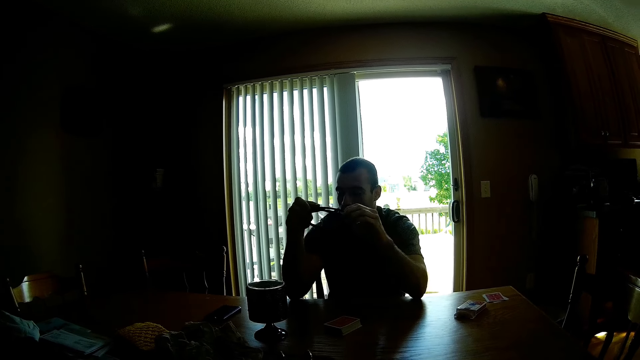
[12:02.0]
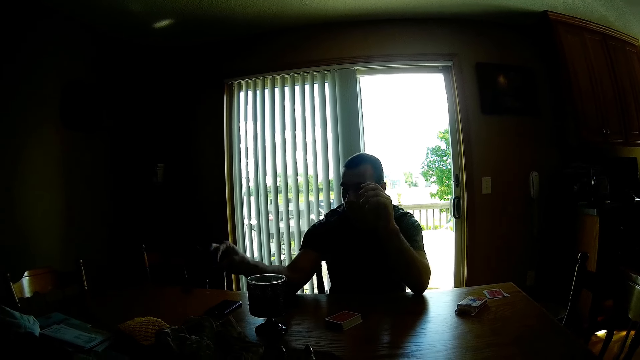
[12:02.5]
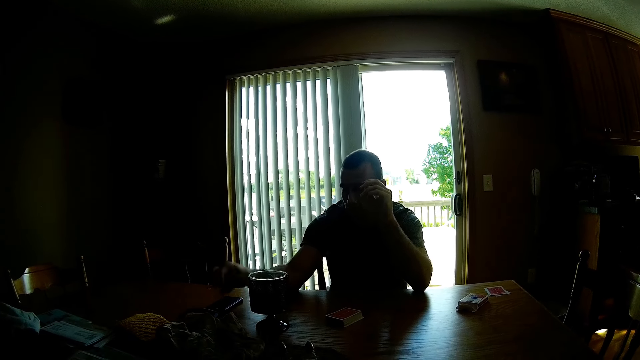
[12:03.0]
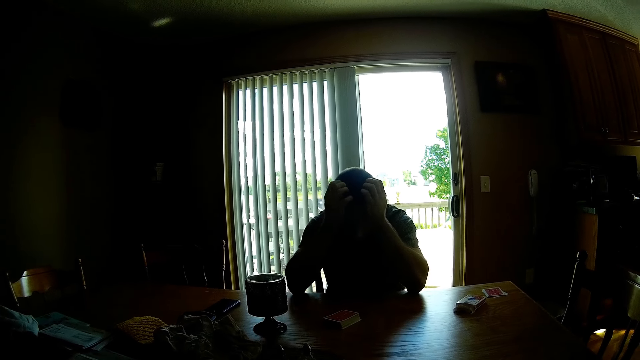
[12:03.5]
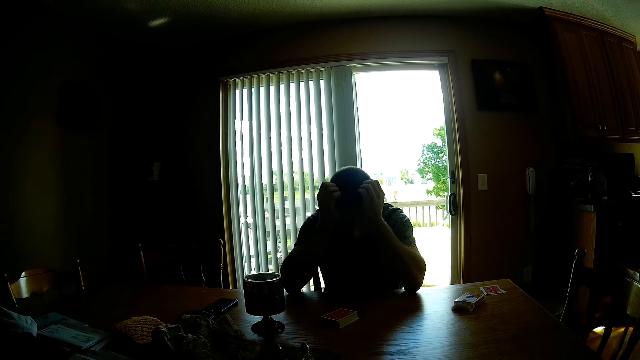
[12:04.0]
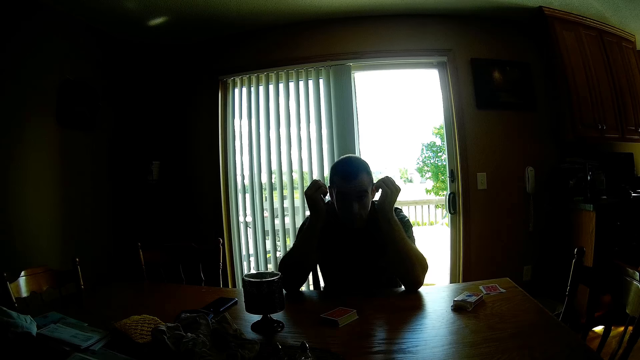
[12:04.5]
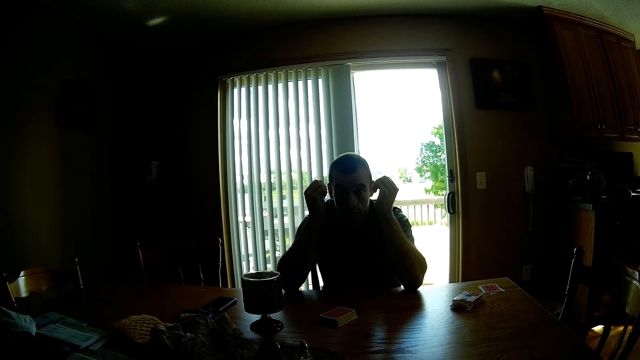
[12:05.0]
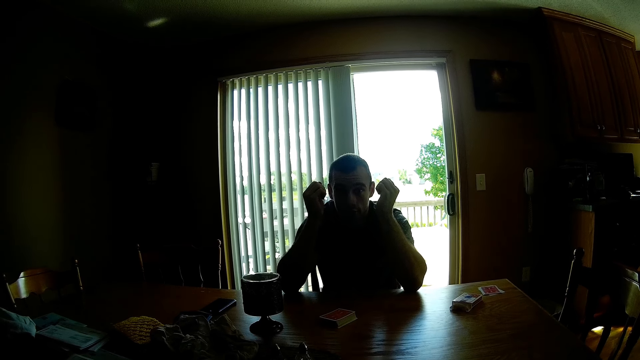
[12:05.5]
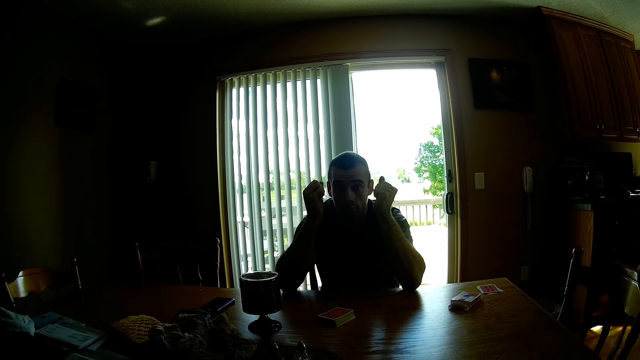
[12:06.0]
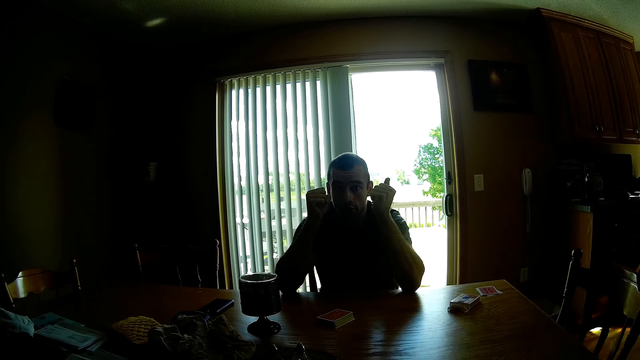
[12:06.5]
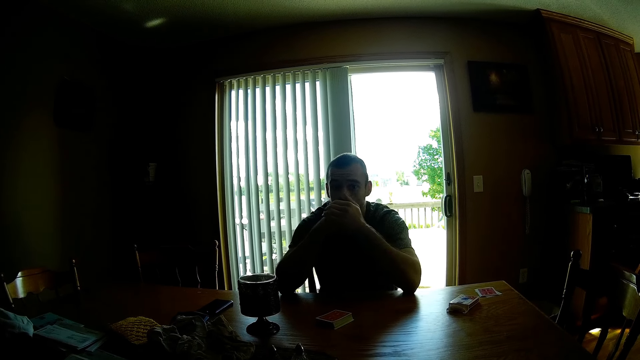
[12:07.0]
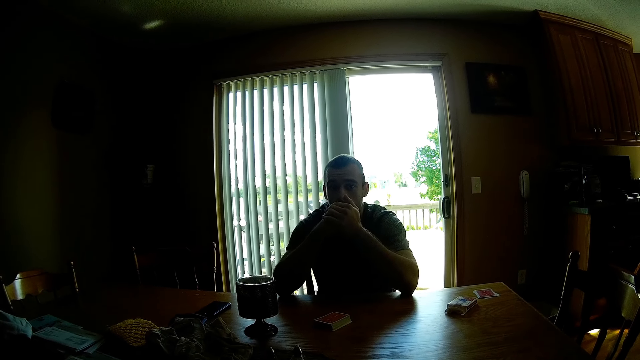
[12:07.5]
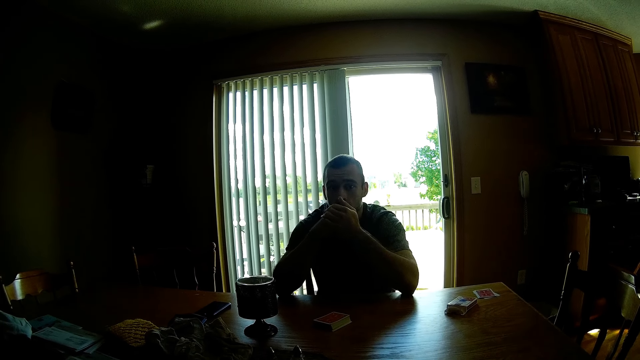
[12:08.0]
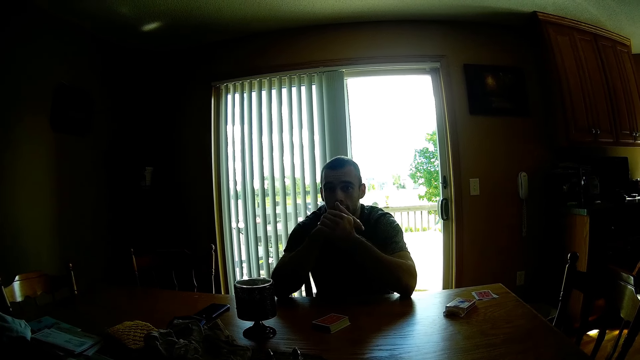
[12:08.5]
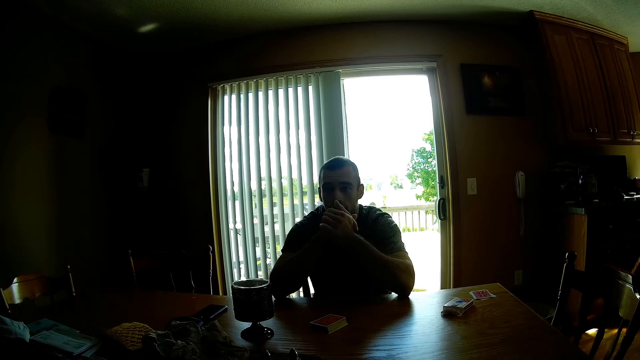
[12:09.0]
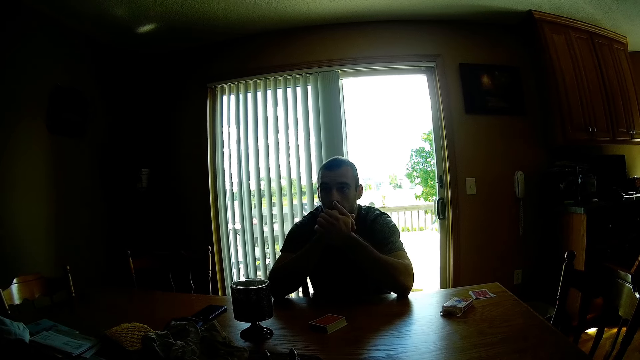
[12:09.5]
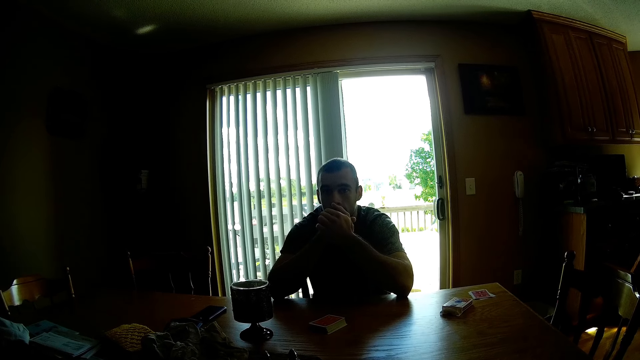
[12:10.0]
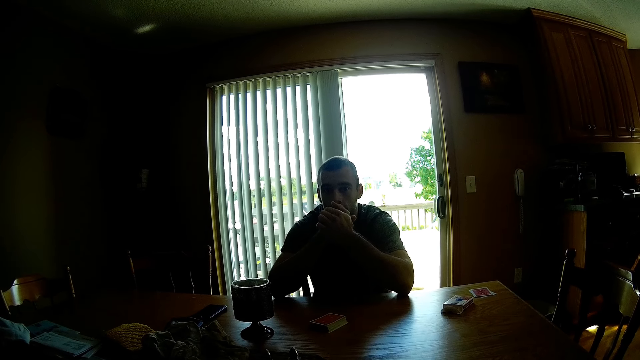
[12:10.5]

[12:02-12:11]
The man puts the sunglasses on the table with his right hand. The man converses with the camera wearer.

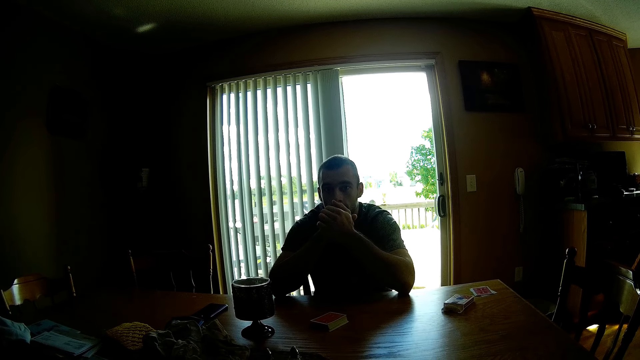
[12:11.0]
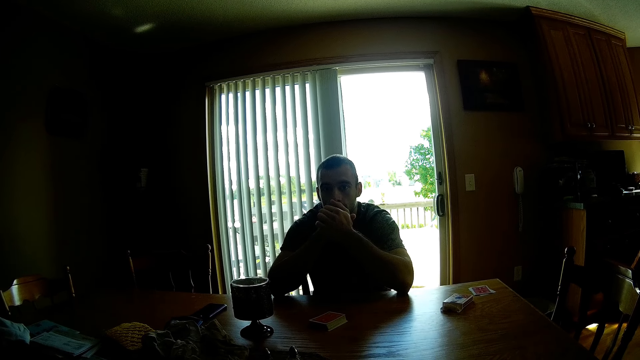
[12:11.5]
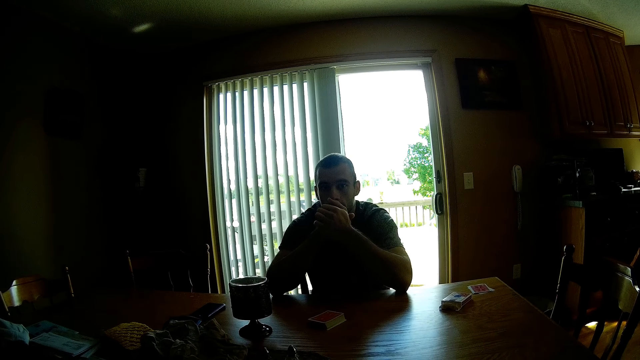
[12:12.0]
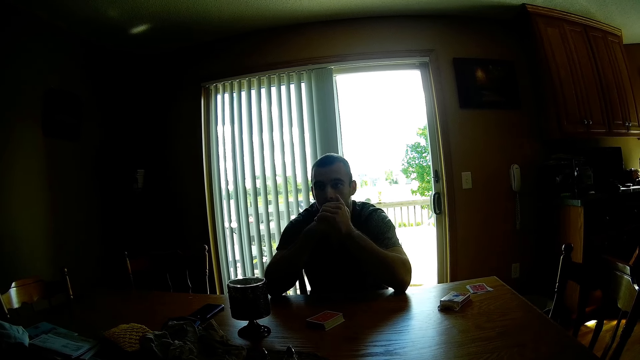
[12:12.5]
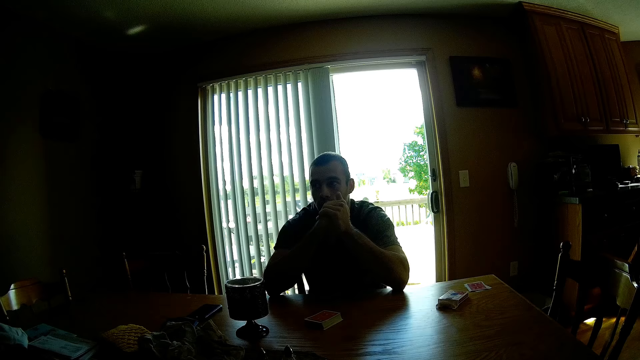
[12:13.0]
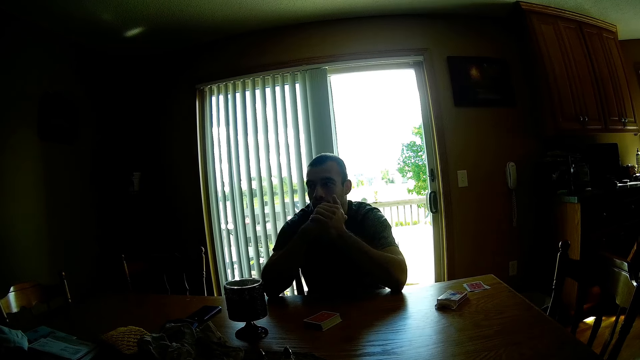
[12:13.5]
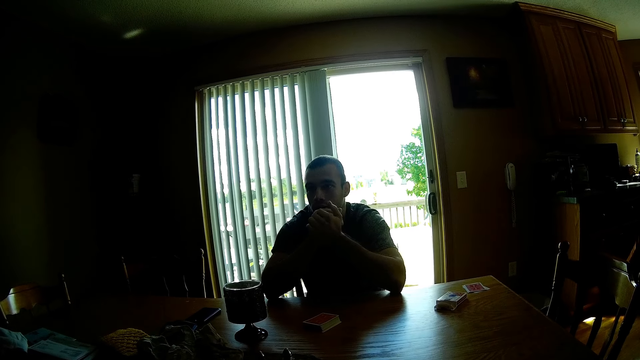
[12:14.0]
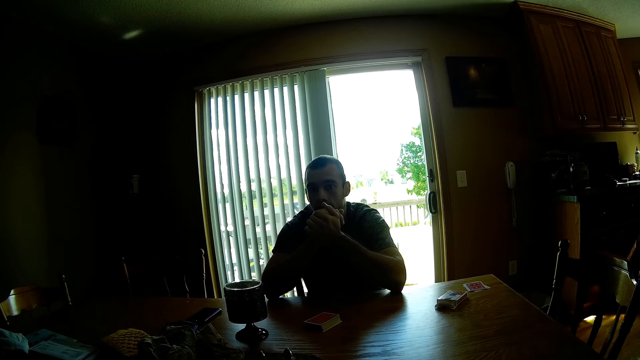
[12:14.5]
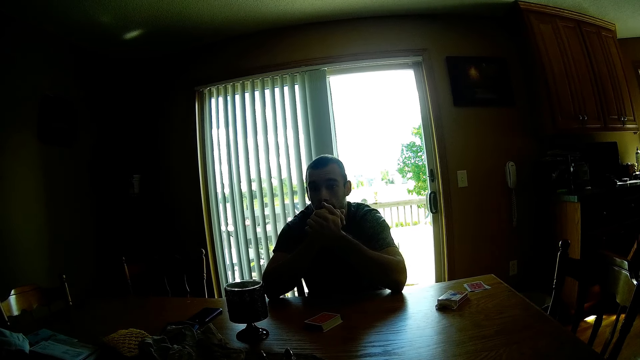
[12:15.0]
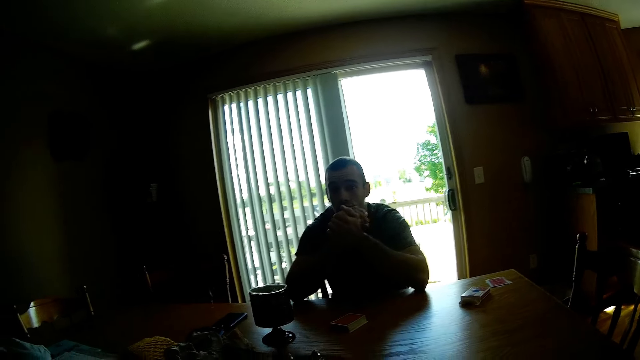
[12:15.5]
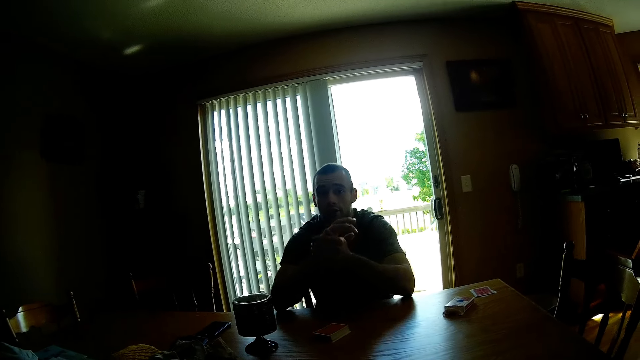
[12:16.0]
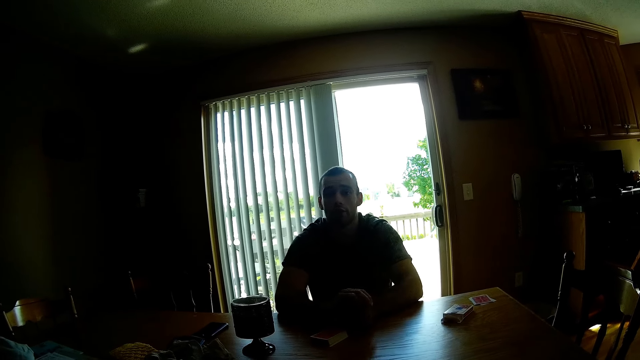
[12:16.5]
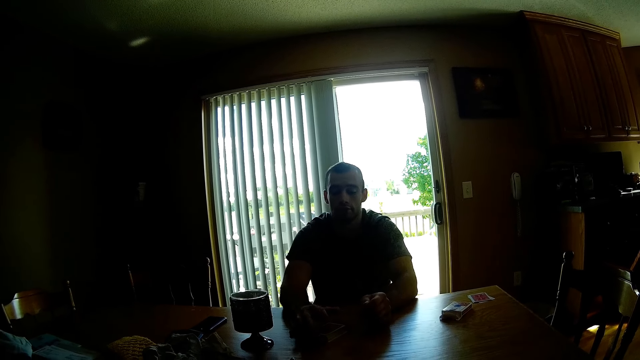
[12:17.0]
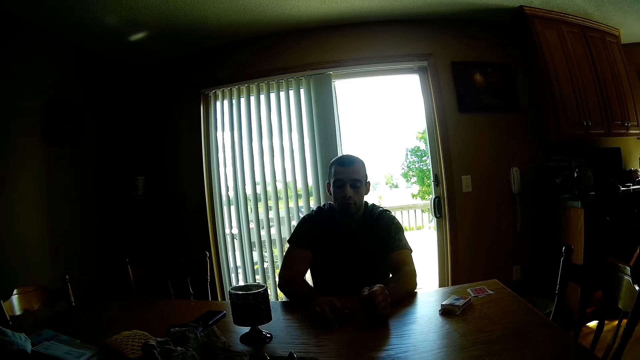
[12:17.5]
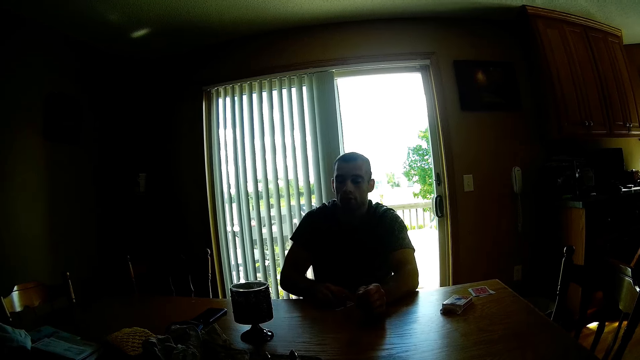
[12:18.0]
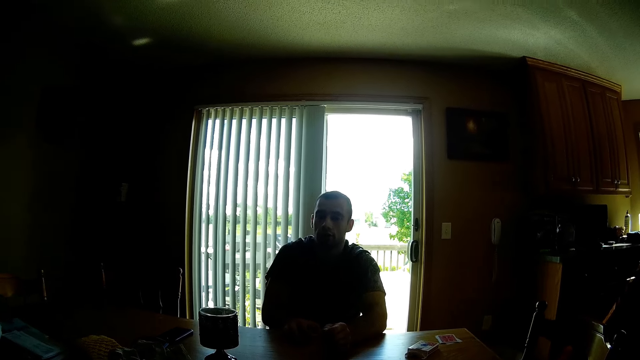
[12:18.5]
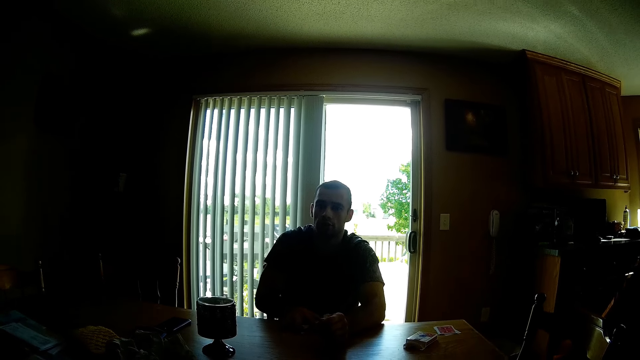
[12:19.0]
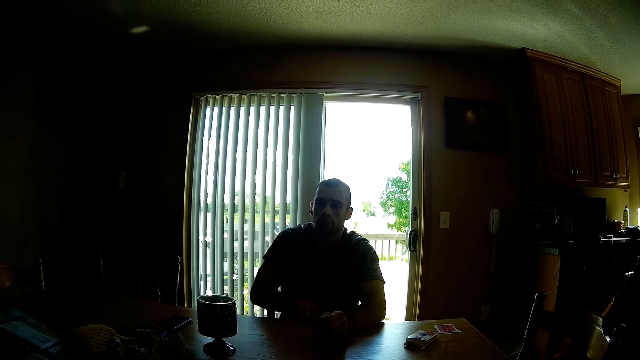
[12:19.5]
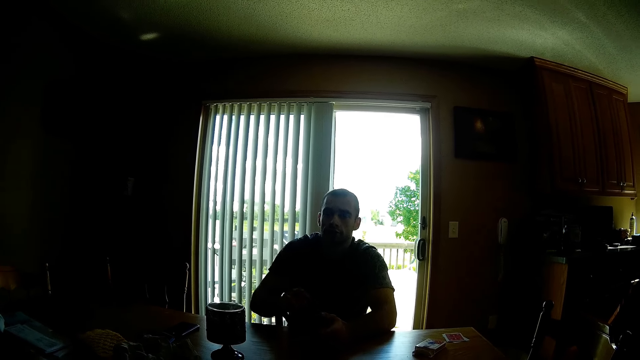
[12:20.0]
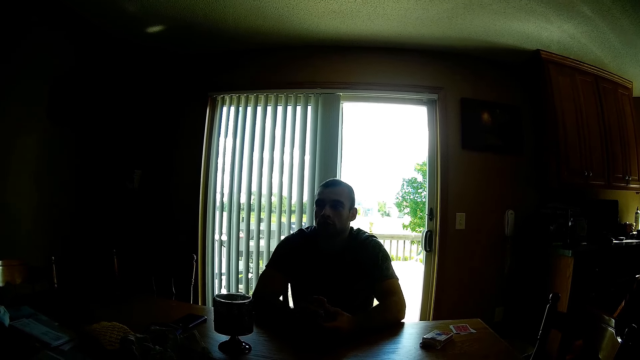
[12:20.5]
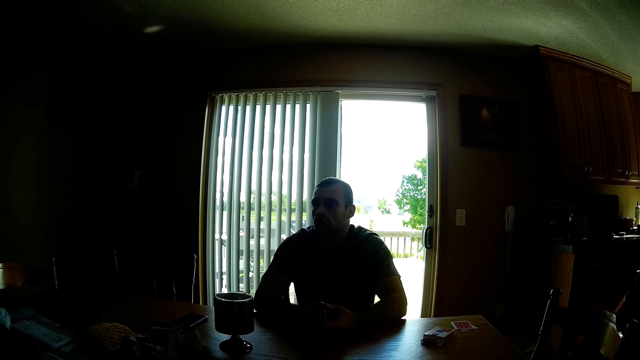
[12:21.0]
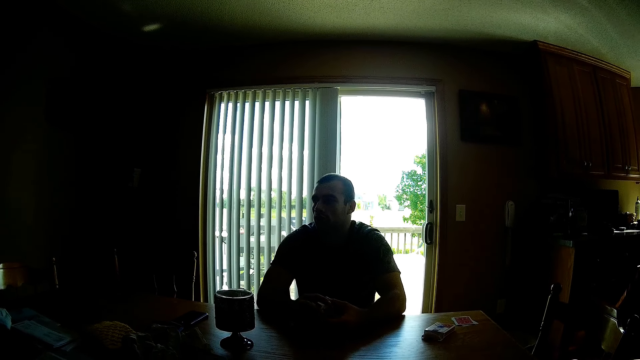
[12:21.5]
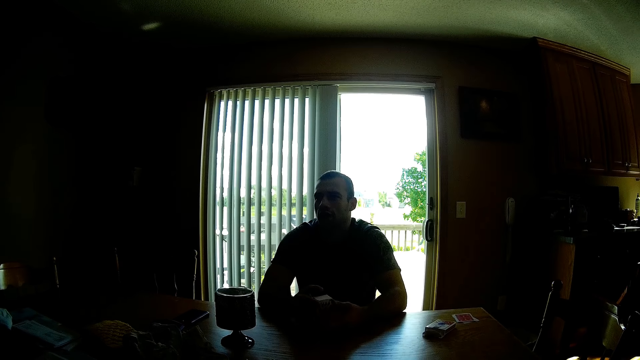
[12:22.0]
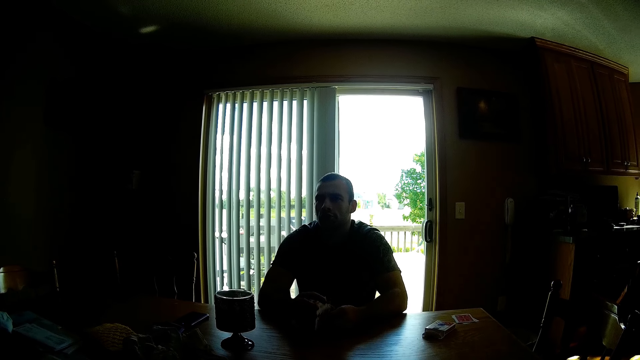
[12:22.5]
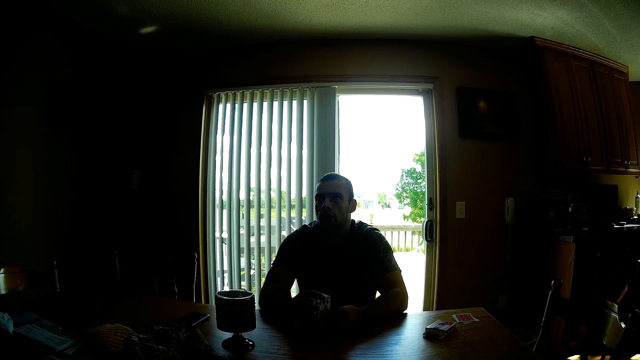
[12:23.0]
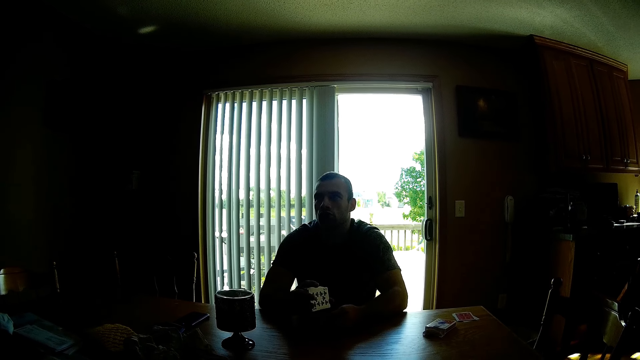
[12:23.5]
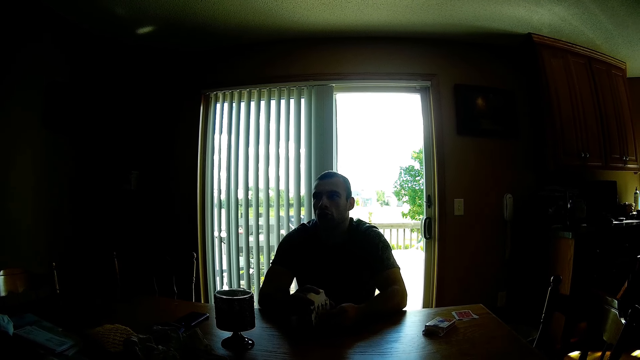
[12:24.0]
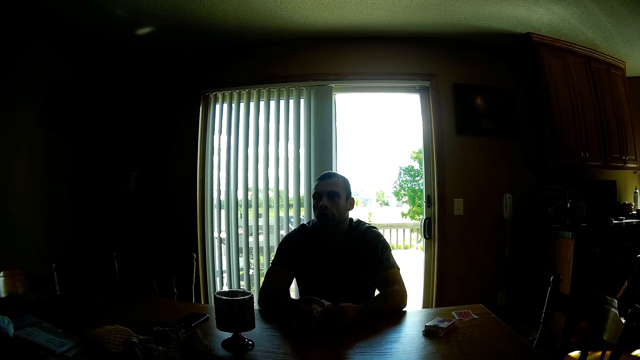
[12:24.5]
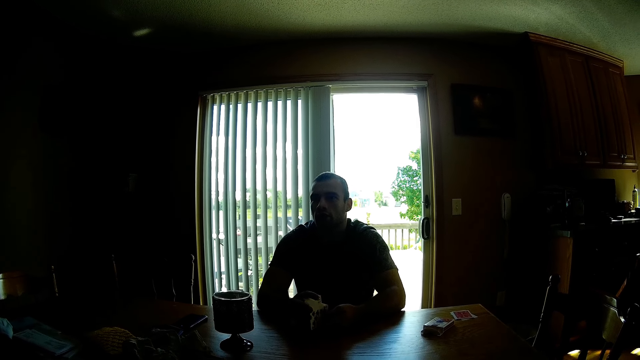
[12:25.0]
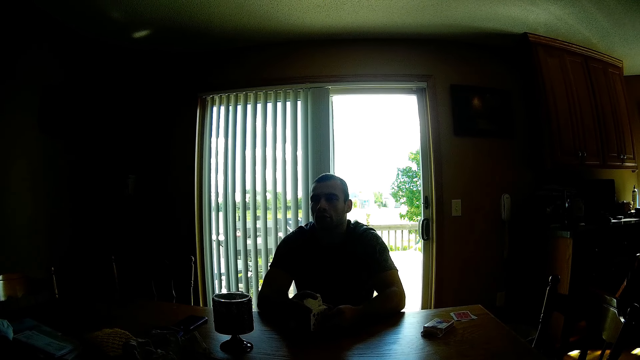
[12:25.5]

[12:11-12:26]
The camera wearer talks to the man in the house. They respond to the man. They pick cards on the table. The man converses with the camera wearer. The man reshuffles the cards on his hands.
